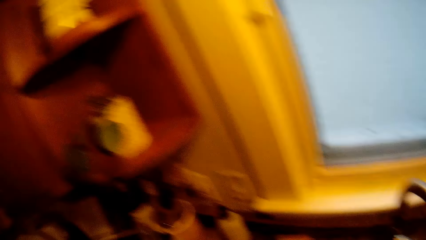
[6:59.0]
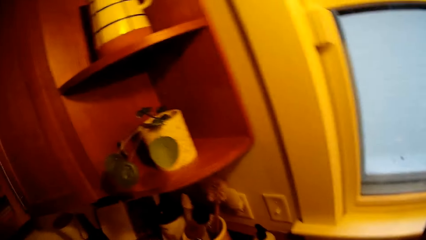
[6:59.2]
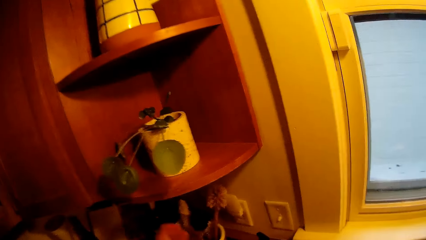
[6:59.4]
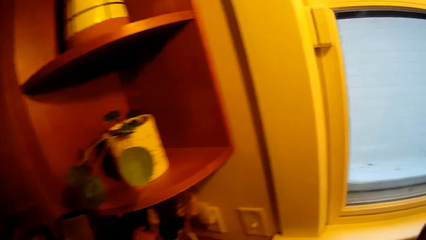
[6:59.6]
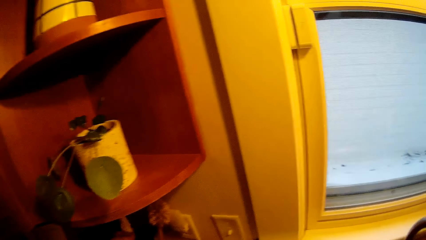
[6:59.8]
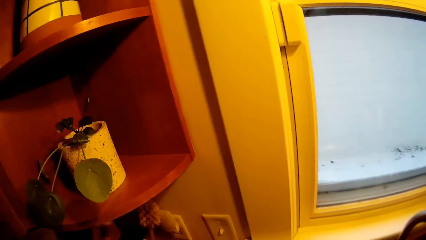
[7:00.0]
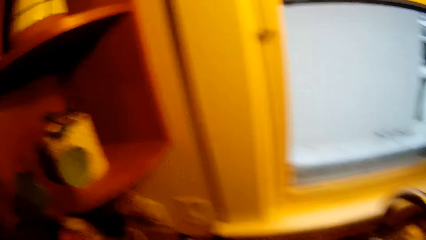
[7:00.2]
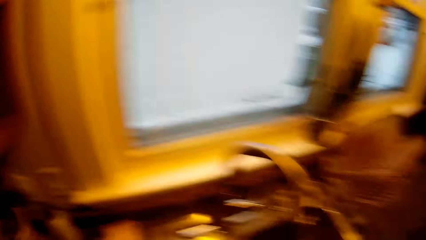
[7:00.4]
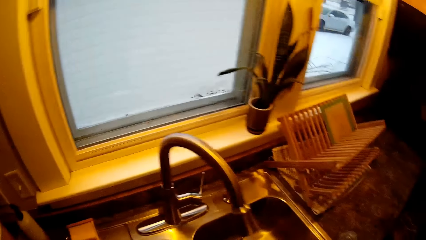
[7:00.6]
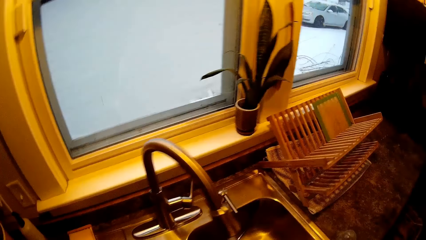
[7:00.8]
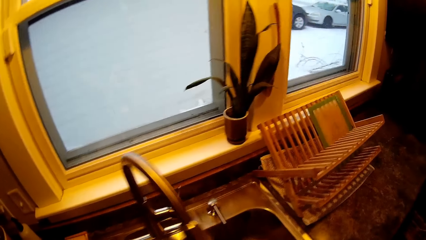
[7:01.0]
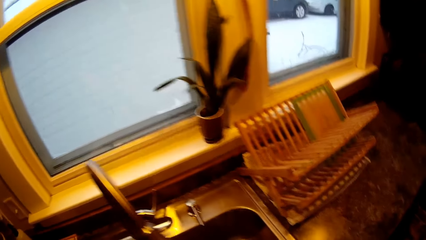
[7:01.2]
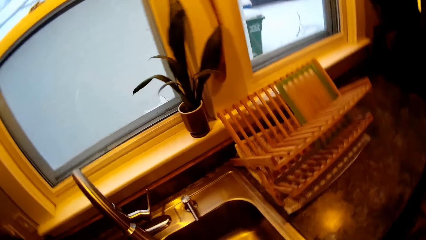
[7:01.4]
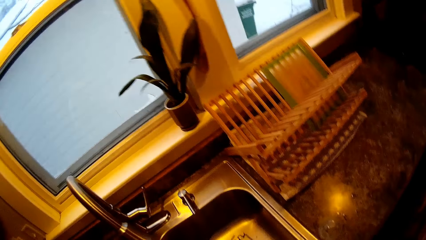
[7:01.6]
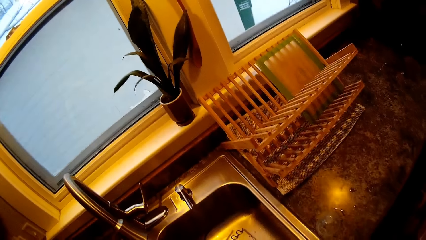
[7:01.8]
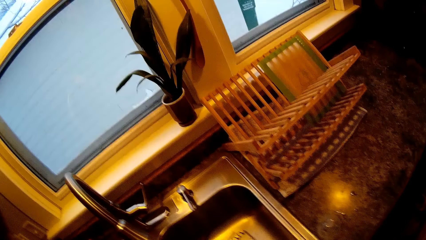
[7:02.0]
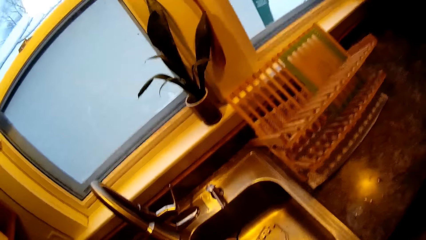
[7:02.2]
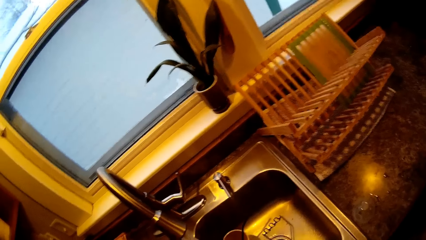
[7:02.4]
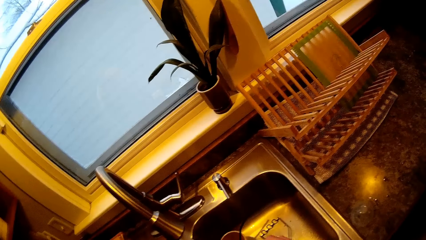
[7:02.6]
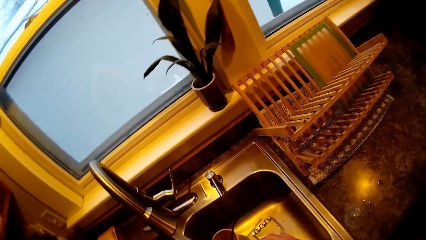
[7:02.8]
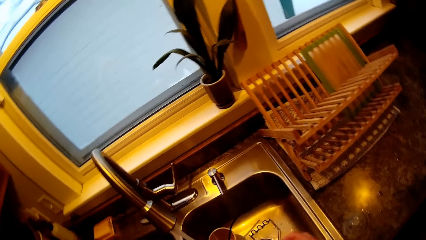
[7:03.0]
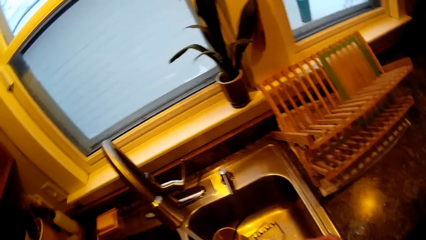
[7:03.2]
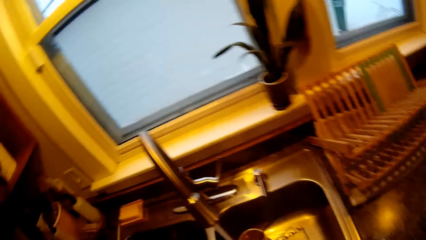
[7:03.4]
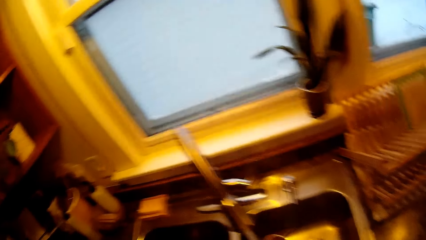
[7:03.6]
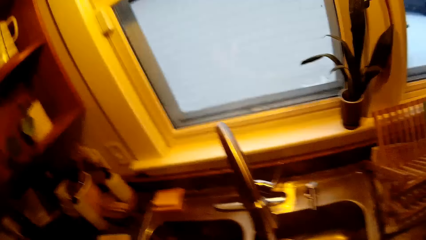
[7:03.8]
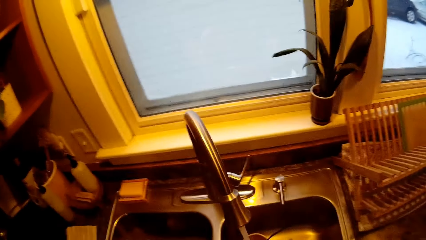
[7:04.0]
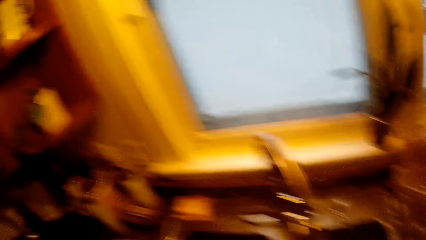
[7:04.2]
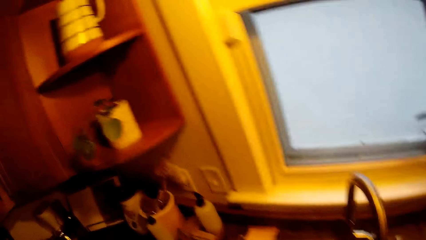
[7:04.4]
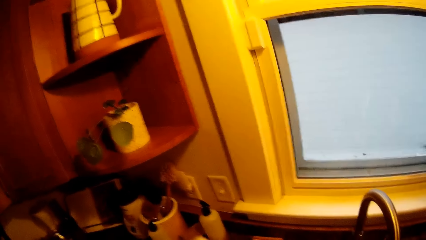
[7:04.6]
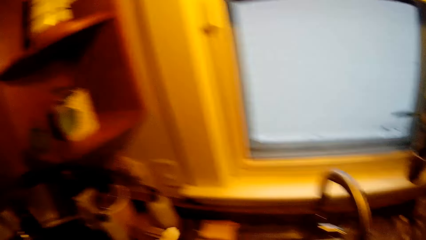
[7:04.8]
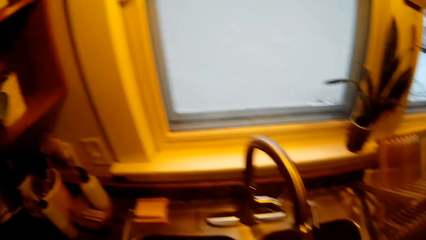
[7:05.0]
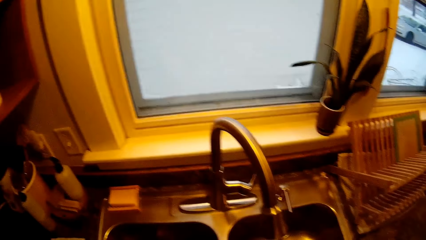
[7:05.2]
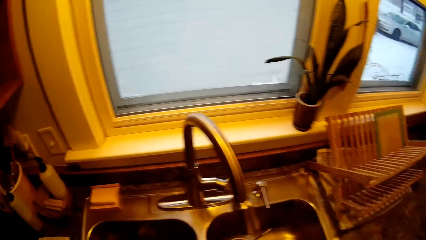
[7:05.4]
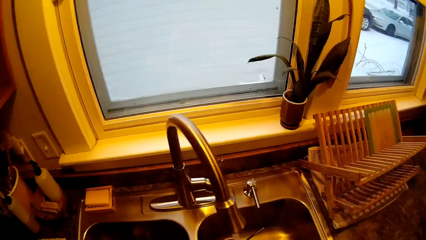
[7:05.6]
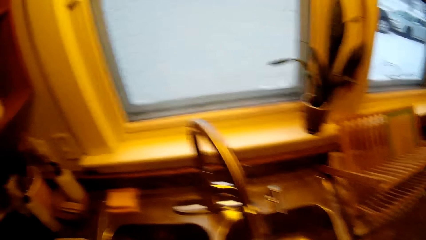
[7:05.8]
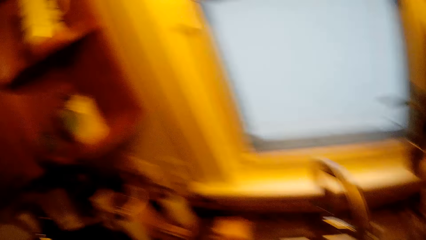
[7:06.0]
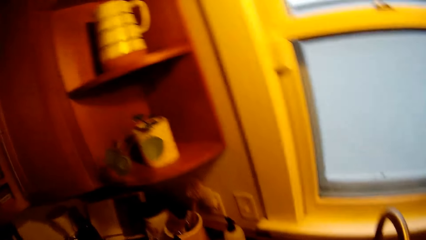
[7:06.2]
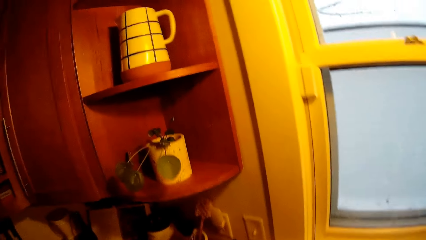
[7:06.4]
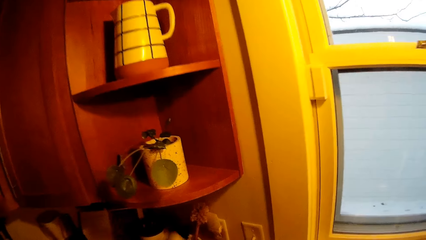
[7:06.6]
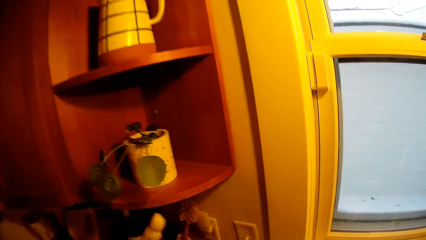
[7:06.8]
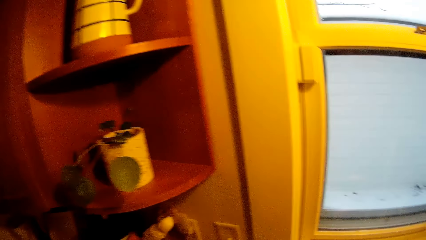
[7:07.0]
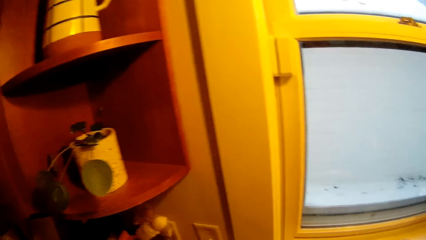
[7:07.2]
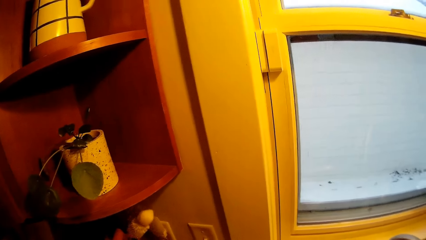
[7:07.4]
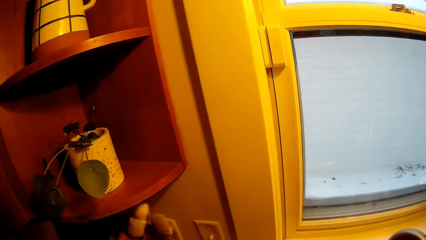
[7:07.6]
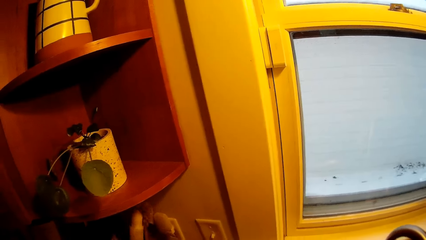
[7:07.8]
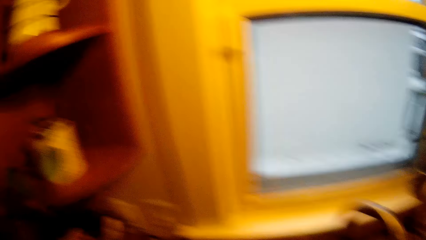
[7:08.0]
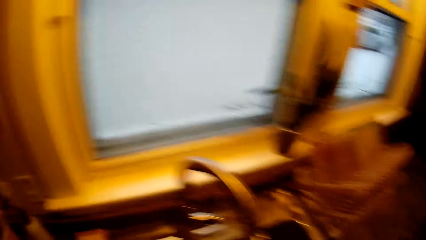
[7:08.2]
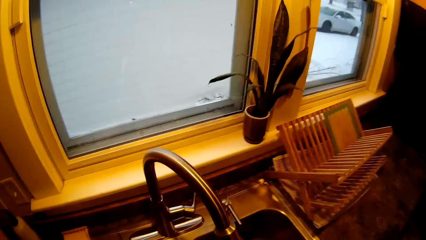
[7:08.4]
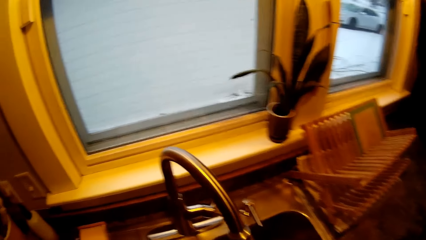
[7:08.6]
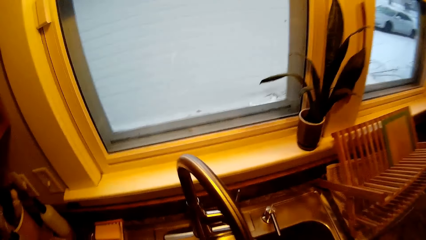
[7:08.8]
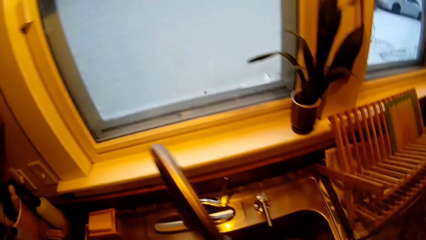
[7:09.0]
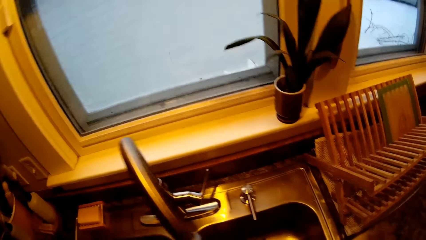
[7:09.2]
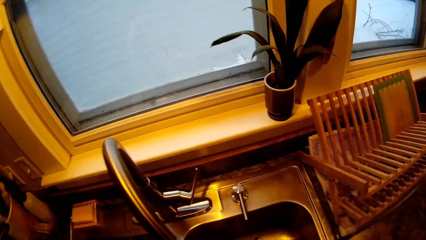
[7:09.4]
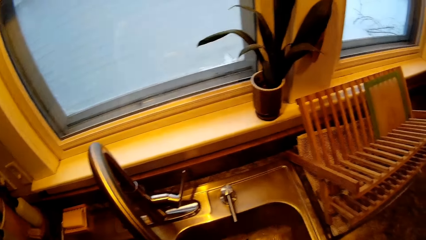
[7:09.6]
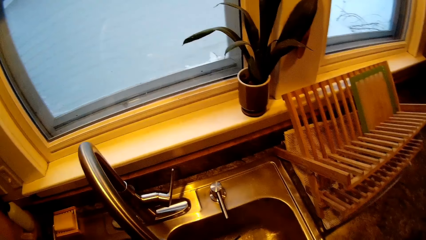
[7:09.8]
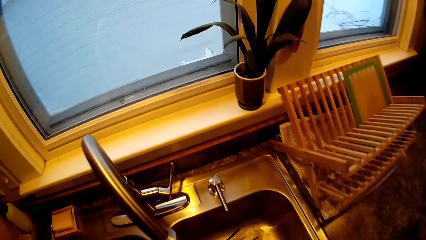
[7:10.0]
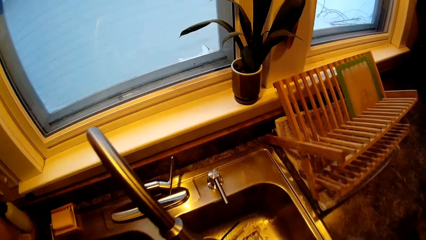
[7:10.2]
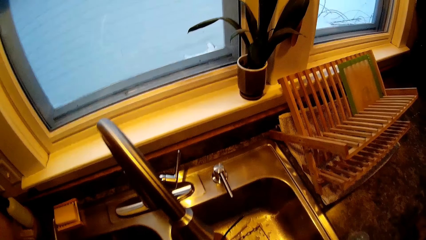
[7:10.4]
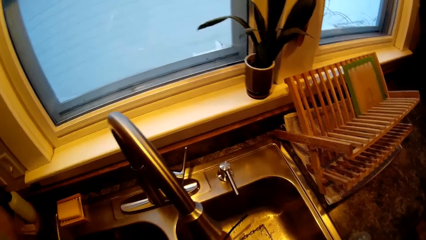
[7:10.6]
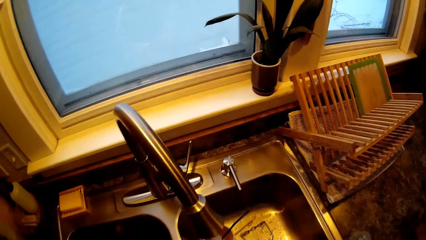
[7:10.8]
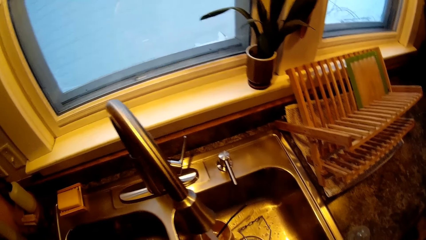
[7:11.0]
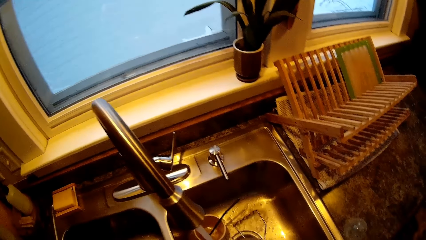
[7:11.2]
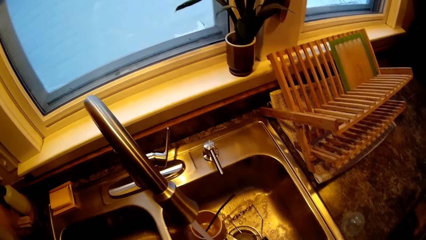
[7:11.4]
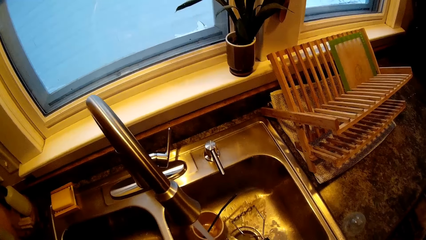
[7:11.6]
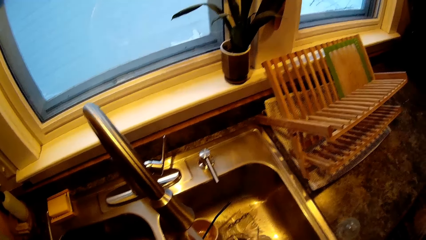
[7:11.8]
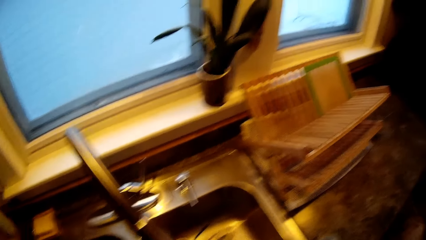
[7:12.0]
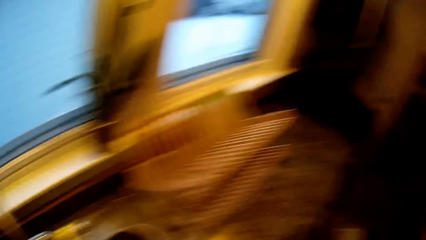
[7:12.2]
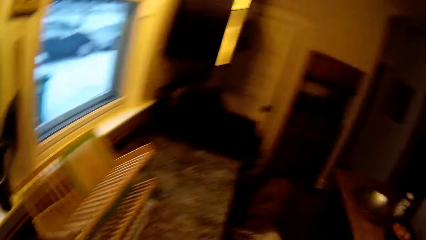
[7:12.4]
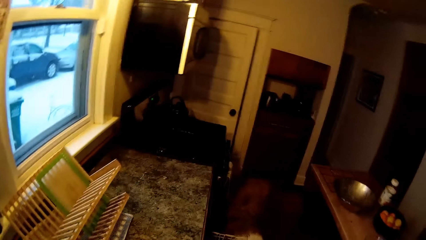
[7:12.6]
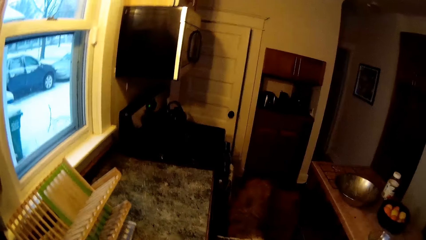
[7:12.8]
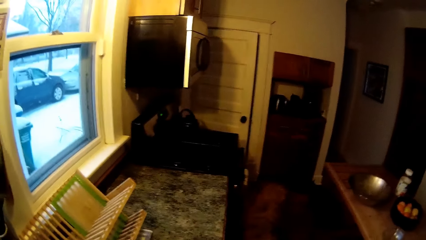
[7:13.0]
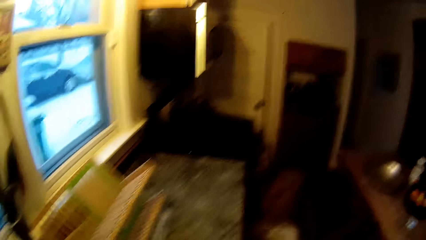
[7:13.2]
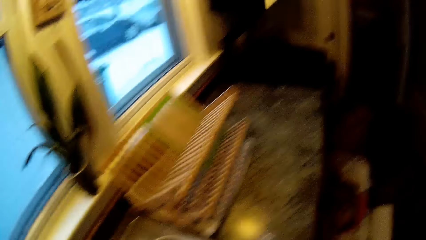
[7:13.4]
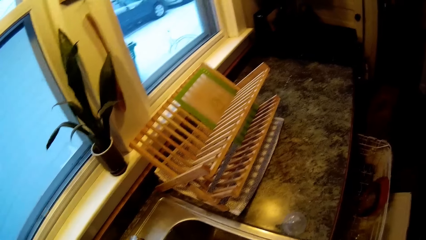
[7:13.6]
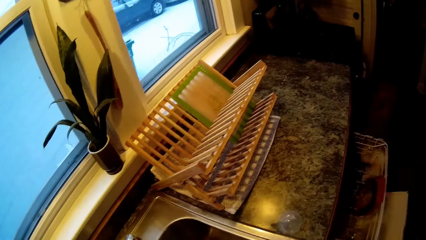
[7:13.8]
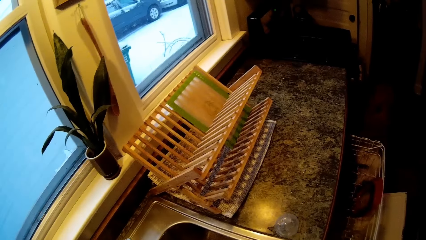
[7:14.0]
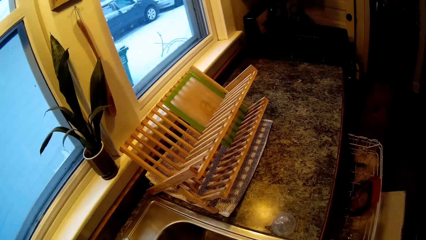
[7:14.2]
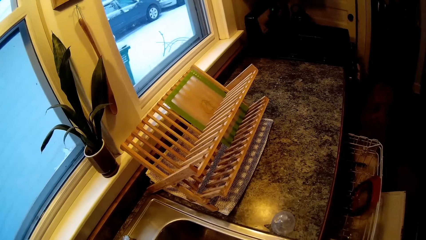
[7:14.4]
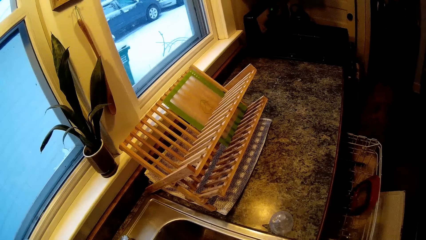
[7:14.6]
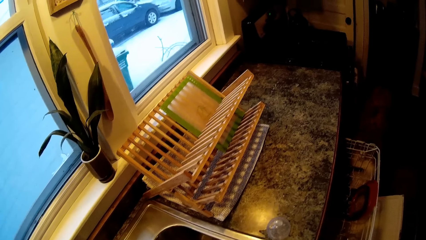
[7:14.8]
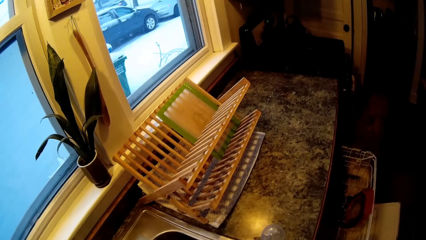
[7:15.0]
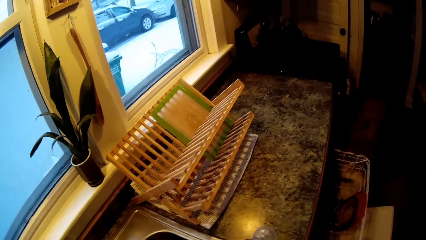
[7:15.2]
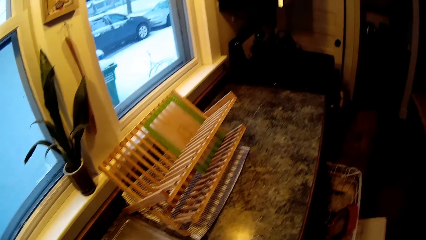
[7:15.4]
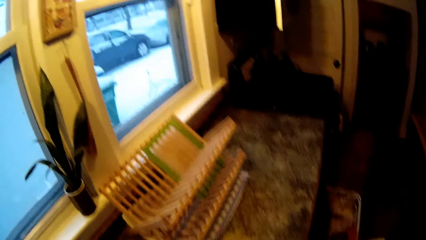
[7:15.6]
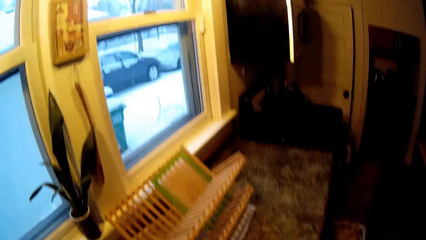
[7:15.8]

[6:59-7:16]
The camera wearer returns the soap. He picks a rolling pin from a cup on the kitchen counter with his left hand. He puts the rolling pin in the cup on the kitchen counter with his left hand. He converses with the woman.
